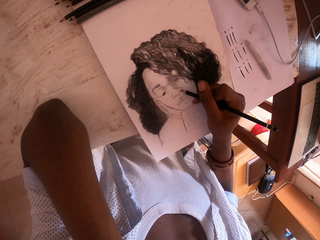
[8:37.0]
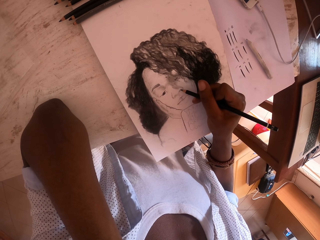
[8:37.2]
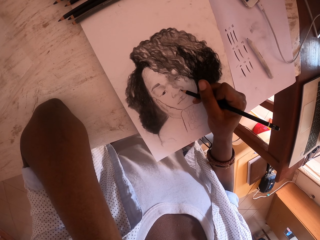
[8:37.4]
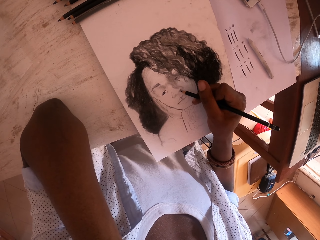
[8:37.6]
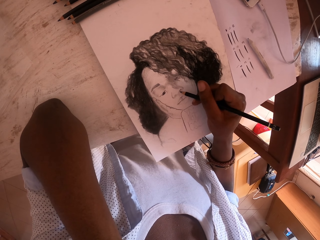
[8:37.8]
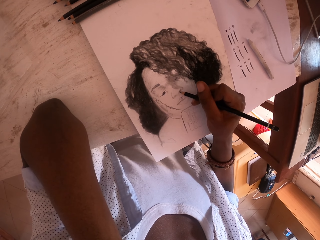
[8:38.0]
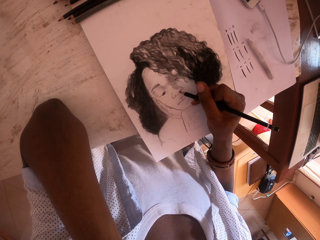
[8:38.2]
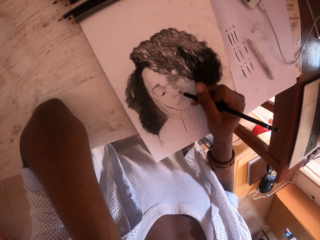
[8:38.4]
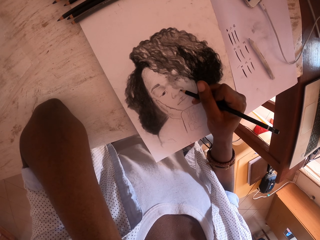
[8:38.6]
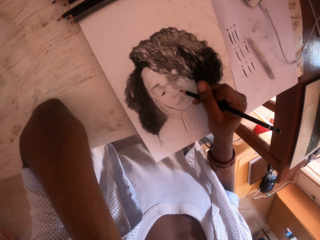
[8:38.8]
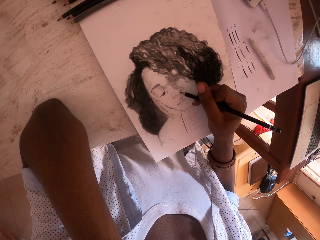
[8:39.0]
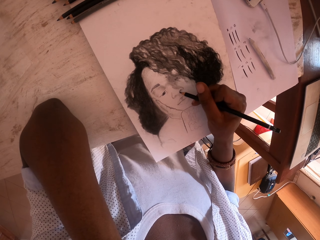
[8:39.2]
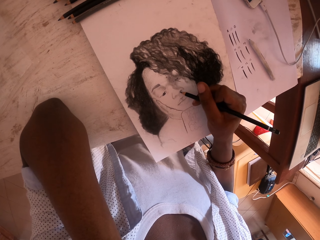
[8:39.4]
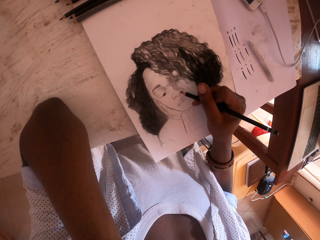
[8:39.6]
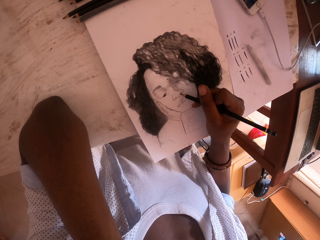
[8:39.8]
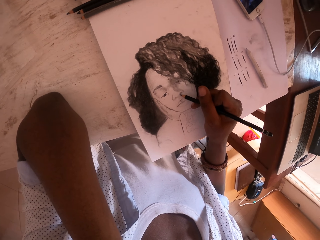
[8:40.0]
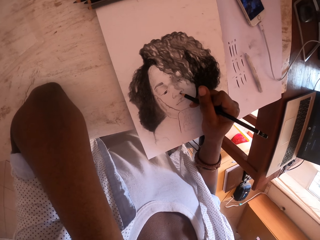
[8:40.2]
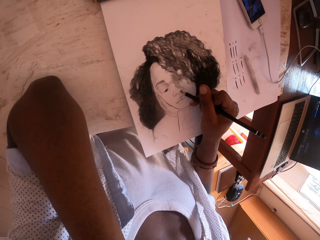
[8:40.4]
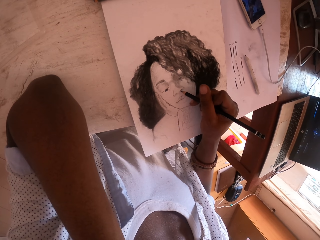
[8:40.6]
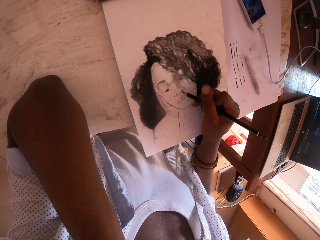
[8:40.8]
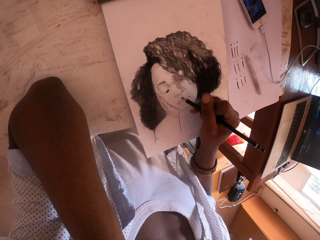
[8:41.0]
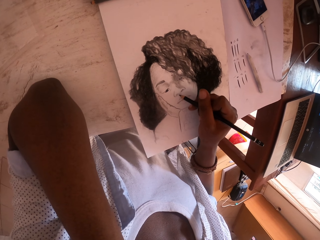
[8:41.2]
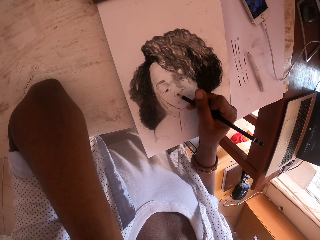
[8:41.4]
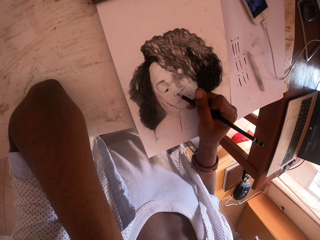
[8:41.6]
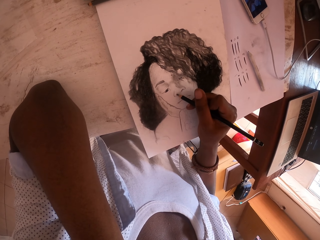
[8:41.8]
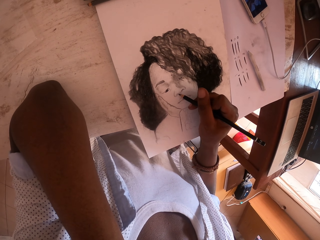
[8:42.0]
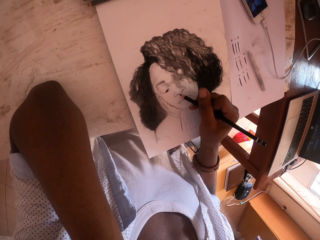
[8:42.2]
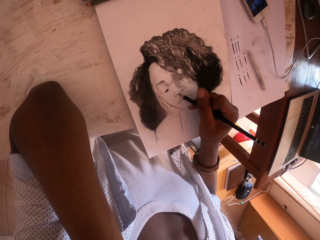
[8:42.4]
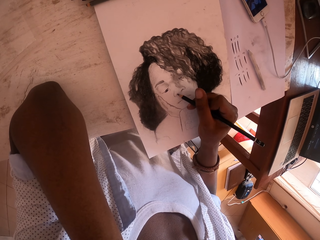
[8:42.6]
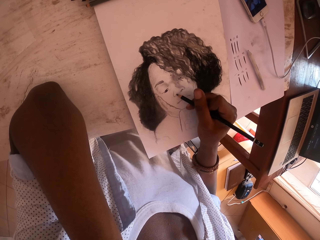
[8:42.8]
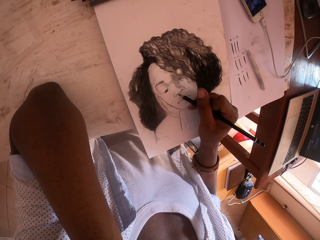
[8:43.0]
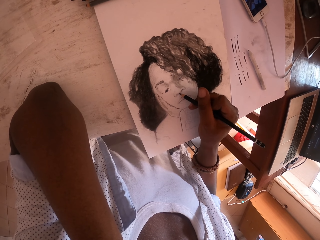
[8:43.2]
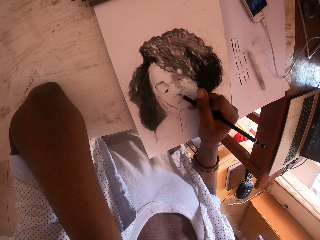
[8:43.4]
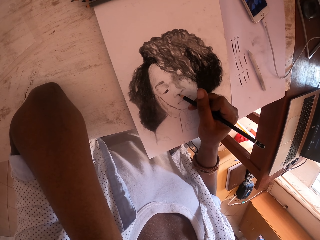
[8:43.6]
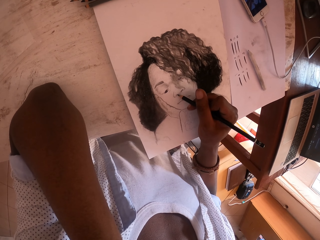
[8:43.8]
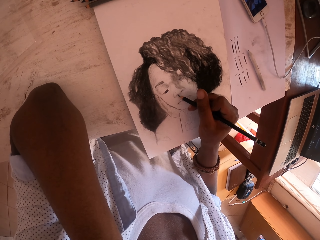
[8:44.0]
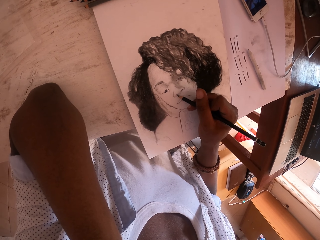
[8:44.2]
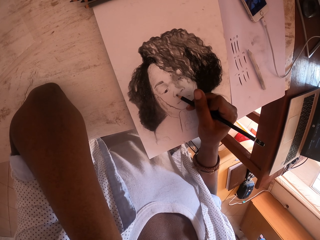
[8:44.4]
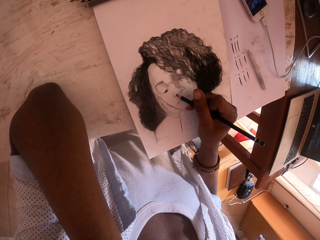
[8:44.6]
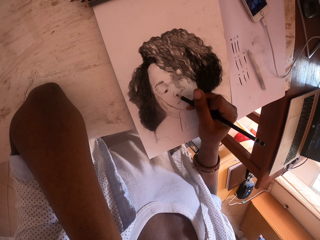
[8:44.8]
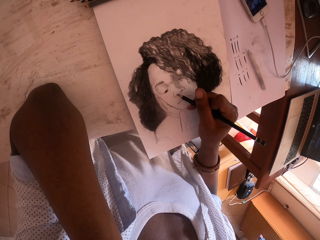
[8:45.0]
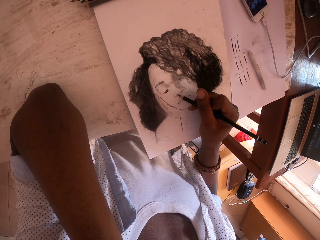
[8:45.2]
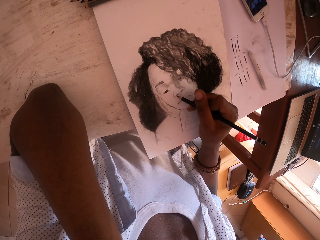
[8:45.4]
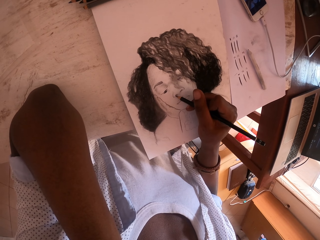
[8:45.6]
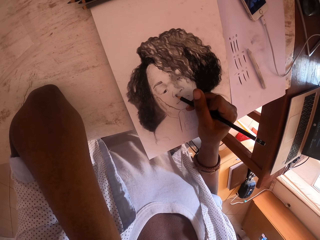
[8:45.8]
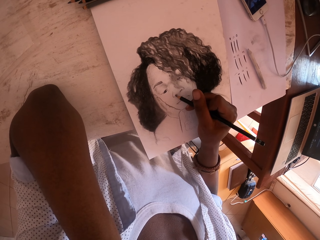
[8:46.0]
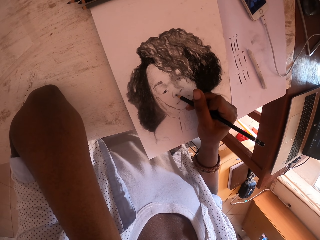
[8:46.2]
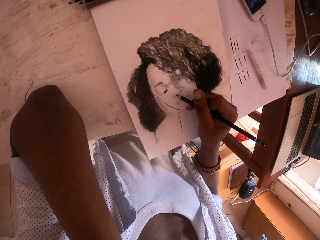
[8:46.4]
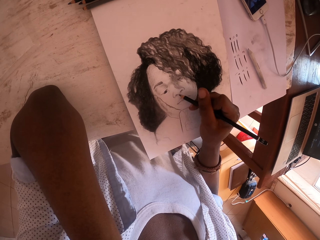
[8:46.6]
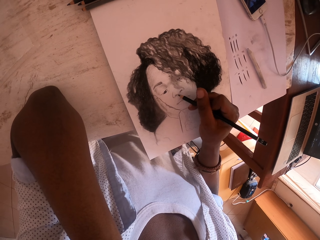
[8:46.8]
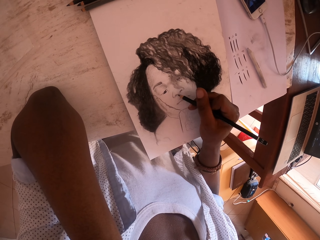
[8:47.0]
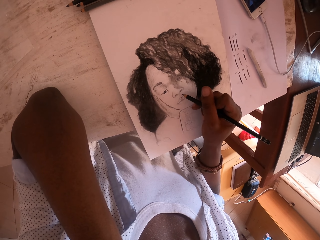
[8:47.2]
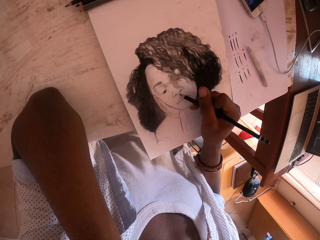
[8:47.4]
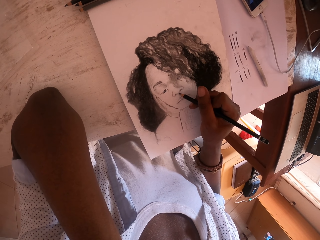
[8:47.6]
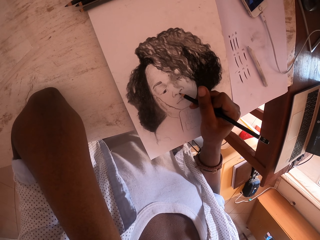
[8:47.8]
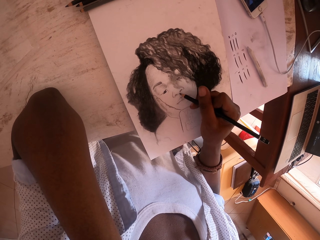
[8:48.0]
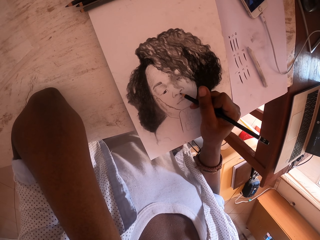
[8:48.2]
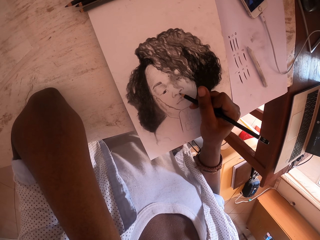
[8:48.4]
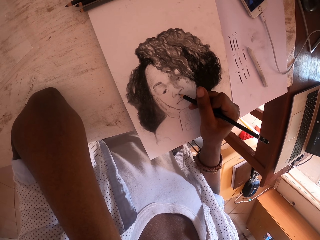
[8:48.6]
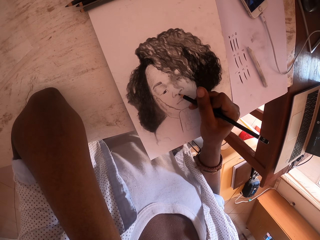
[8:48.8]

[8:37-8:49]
The camera wearer looks around.

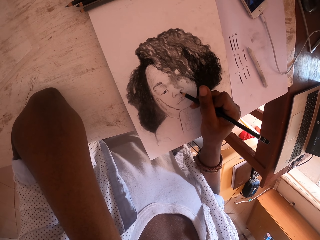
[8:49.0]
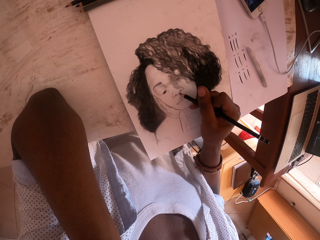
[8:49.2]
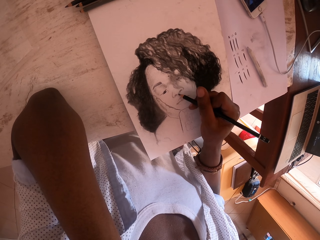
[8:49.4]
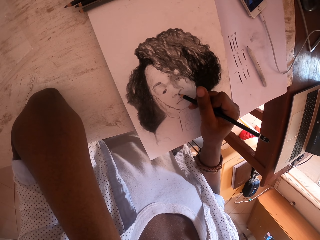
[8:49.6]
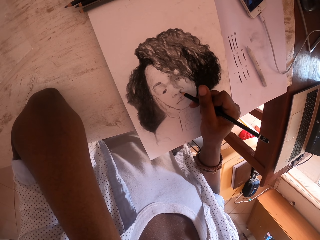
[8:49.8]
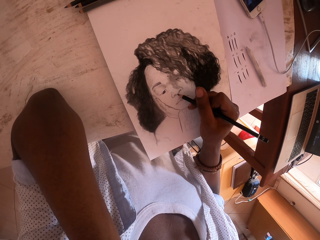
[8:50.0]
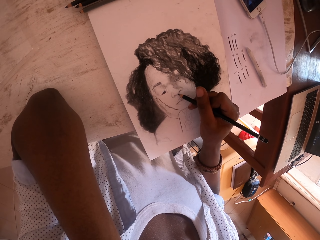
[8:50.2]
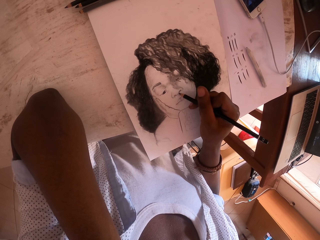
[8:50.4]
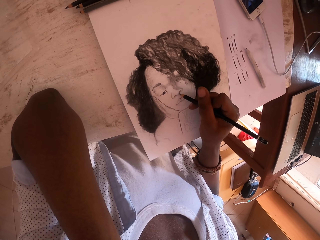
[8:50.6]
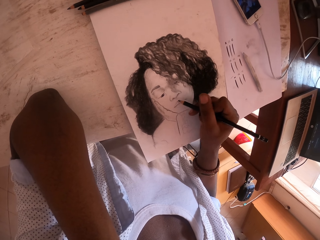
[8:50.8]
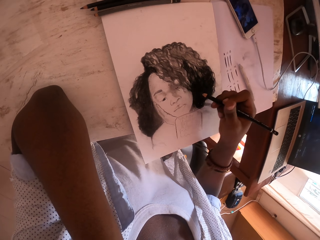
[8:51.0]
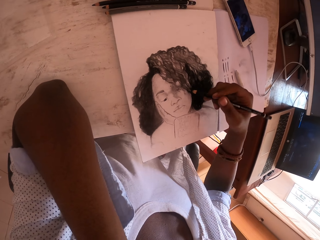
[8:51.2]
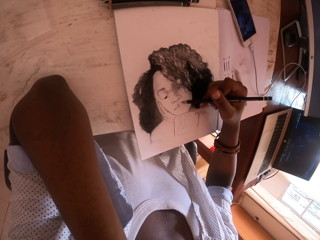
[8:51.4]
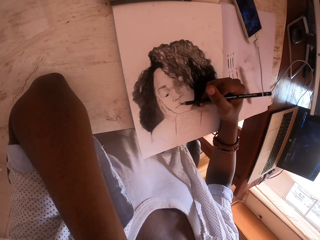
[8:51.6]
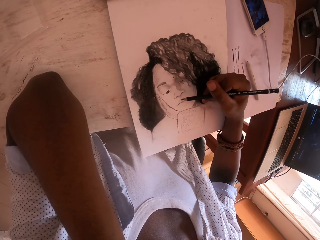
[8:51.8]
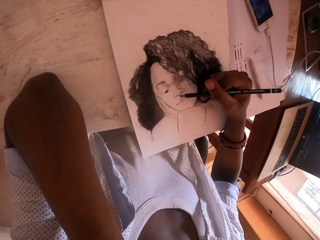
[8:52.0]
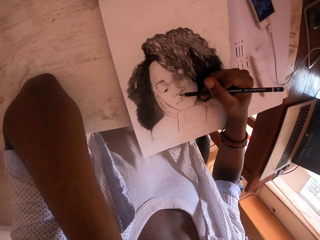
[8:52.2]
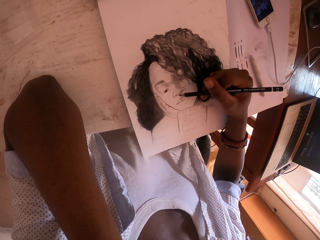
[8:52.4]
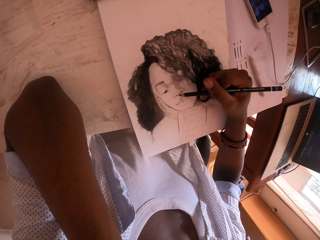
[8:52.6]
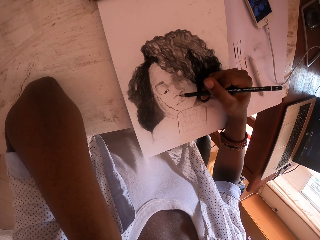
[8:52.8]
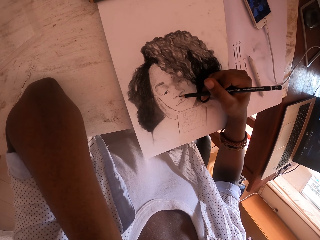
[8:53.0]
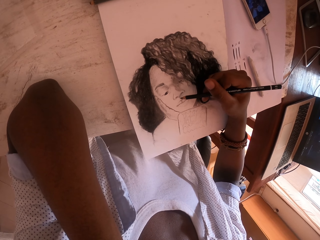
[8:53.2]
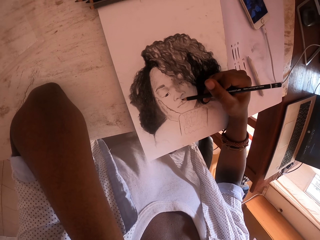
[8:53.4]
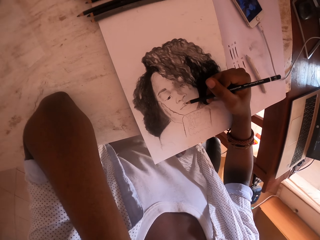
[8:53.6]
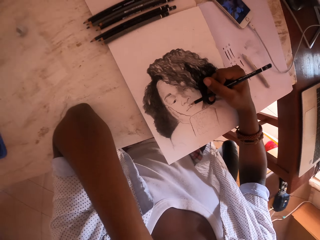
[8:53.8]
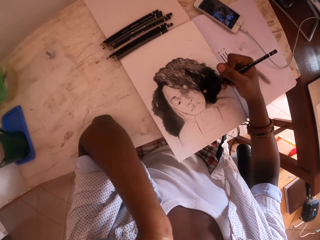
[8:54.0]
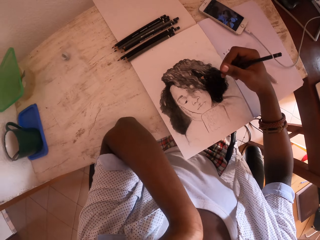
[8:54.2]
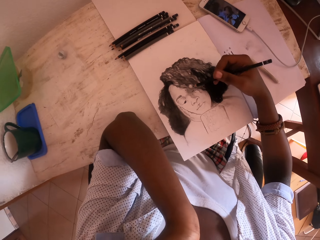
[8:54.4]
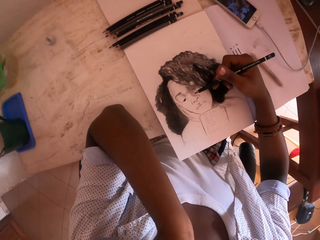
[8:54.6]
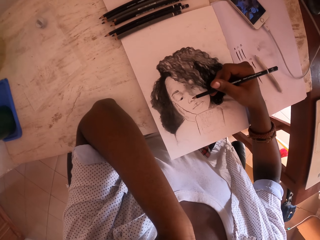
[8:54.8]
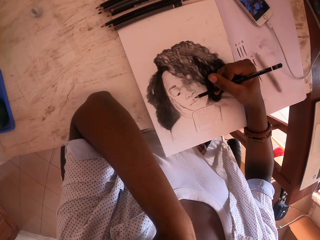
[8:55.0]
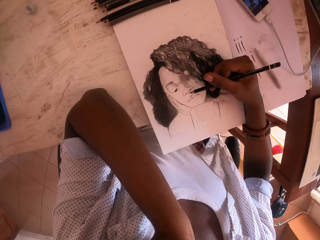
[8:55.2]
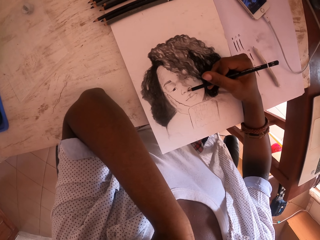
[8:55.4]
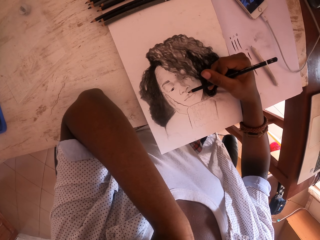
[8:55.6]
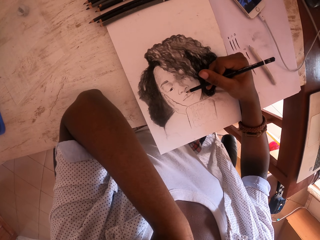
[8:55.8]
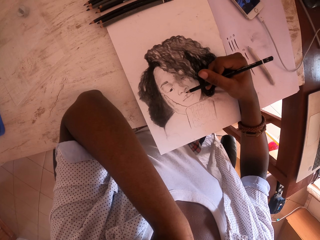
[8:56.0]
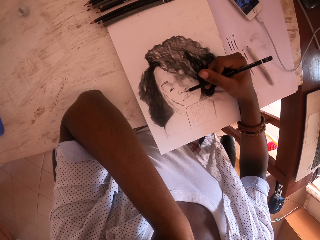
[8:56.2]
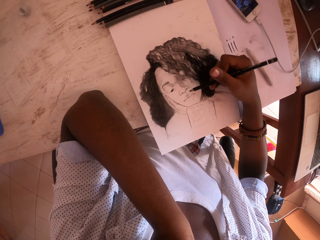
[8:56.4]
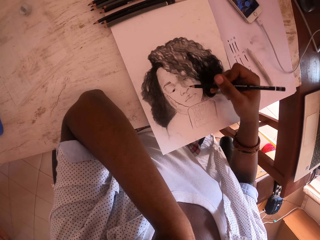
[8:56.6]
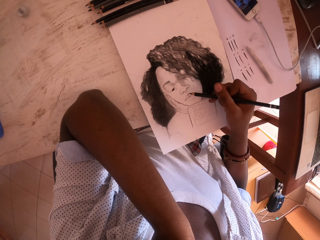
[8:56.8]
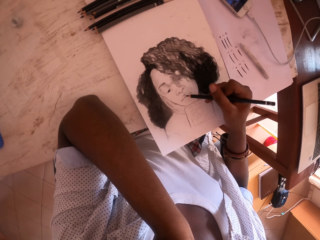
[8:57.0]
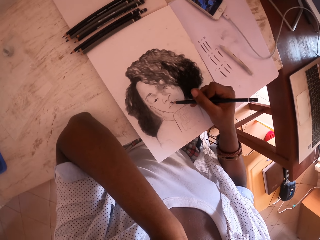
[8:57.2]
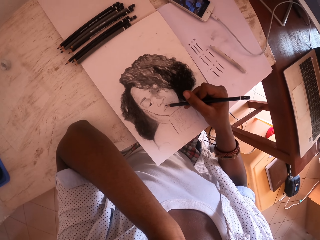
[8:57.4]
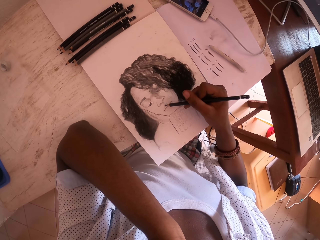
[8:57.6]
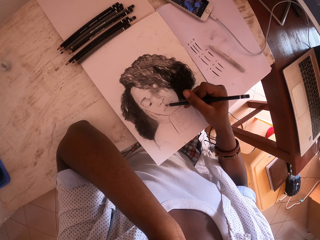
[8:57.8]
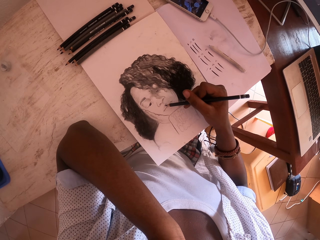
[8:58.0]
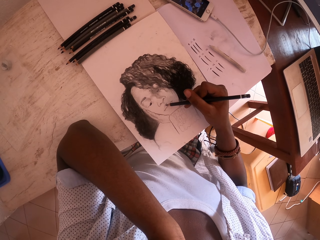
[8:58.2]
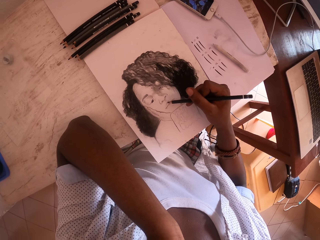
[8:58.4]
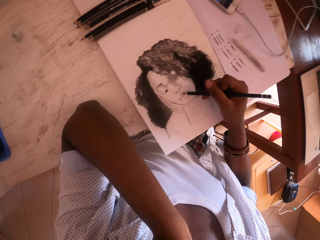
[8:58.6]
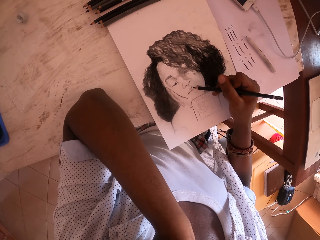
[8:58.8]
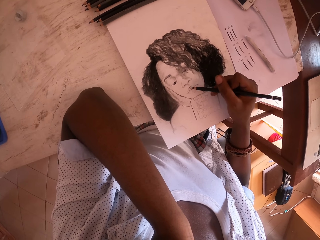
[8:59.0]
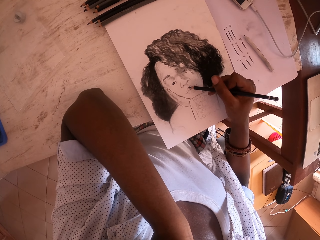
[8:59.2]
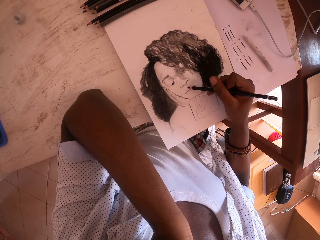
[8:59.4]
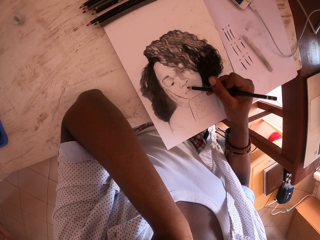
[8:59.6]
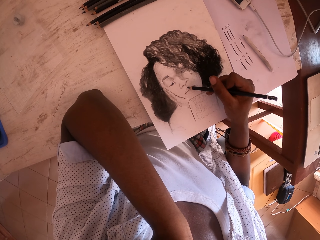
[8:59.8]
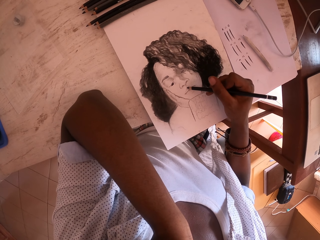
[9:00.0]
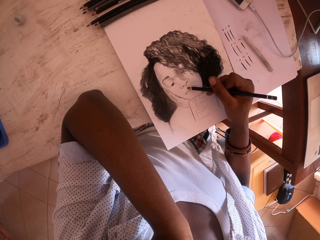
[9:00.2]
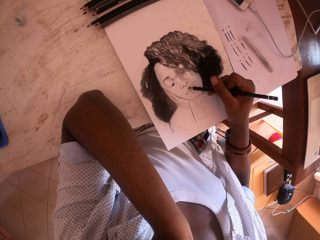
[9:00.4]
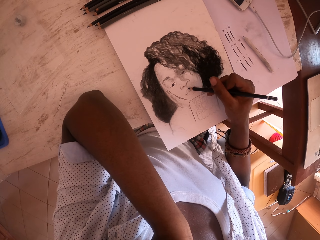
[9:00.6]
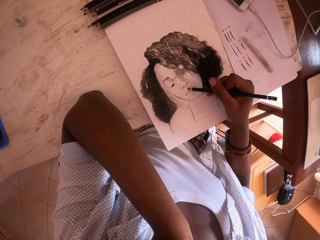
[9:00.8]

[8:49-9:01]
The camera wearer moves his right hand to a different position on a drawing paper. He shades the drawing paper with an artist pencil. He lifts his right hand from the drawing paper. He puts his right hand on the drawing paper. He shades the drawing paper with the artist pencil. He moves his right hand to a different position on the drawing paper. He looks around.
